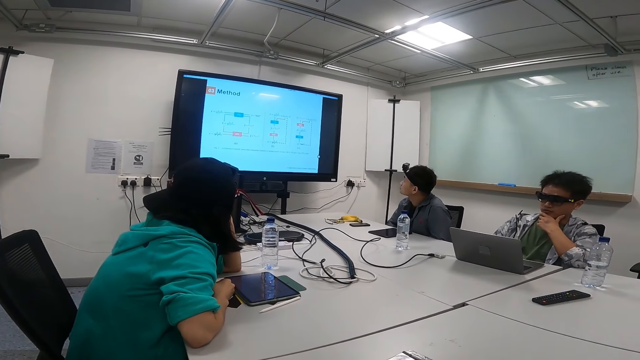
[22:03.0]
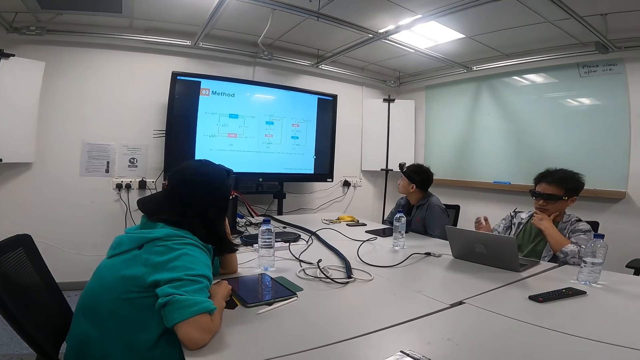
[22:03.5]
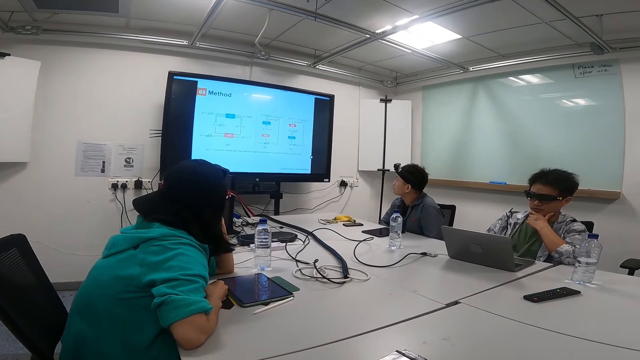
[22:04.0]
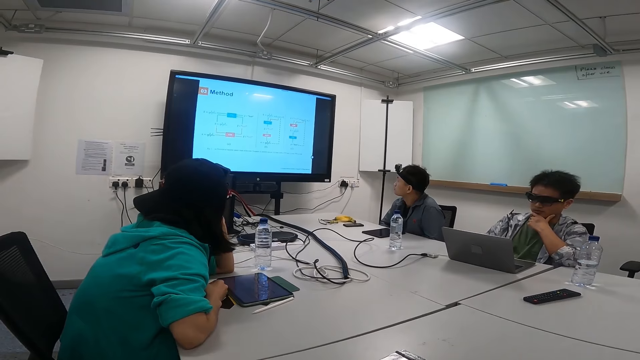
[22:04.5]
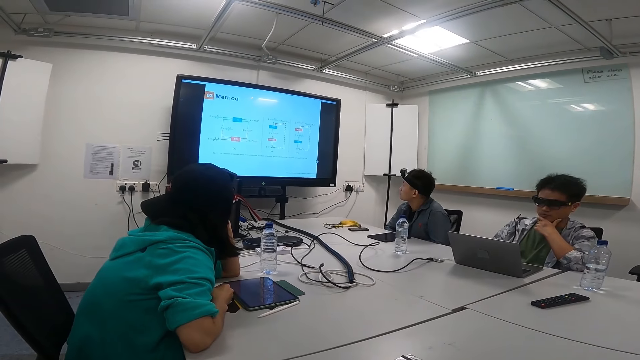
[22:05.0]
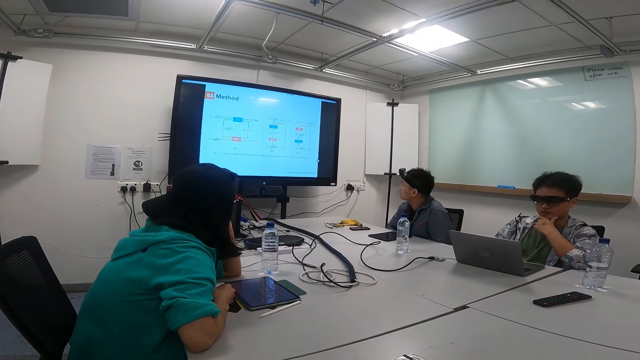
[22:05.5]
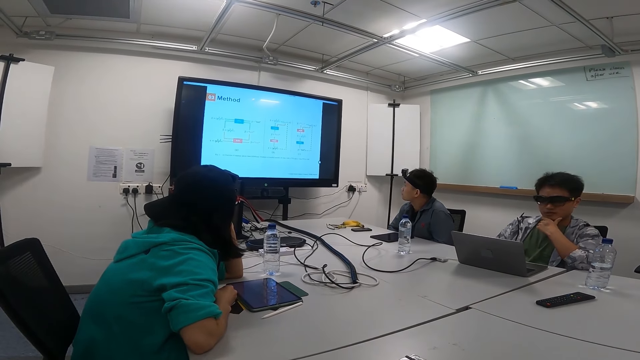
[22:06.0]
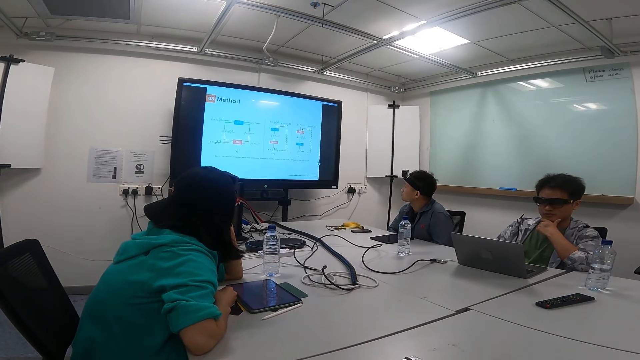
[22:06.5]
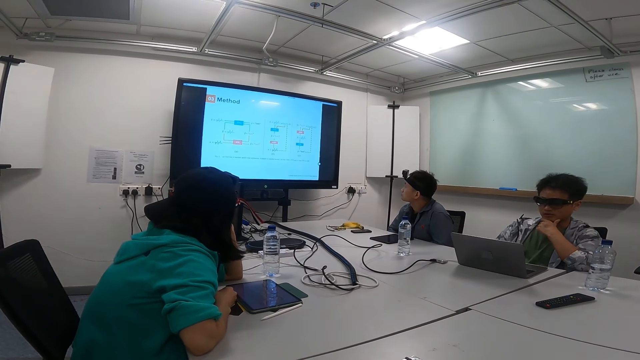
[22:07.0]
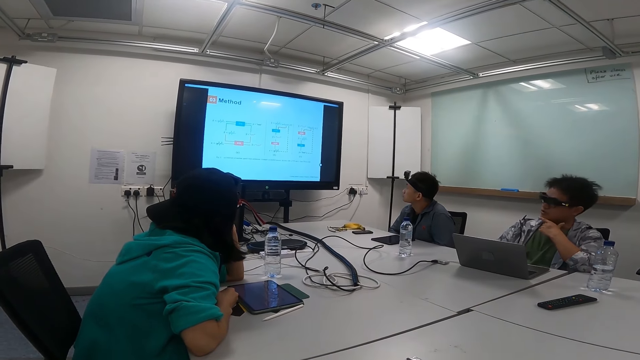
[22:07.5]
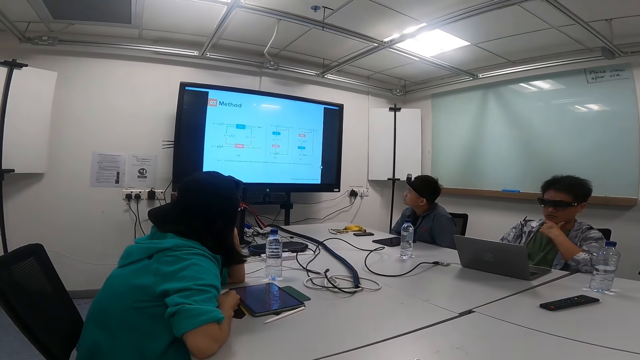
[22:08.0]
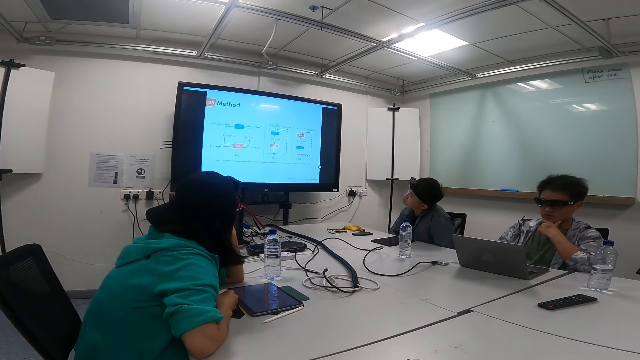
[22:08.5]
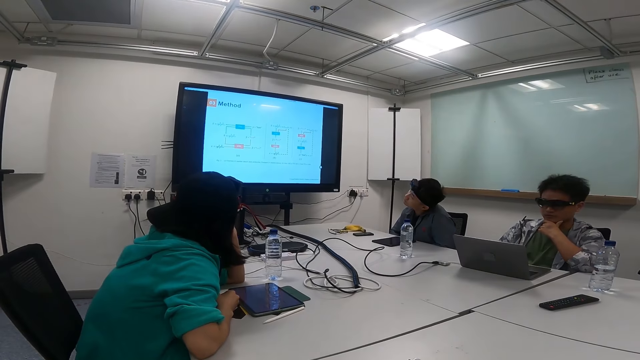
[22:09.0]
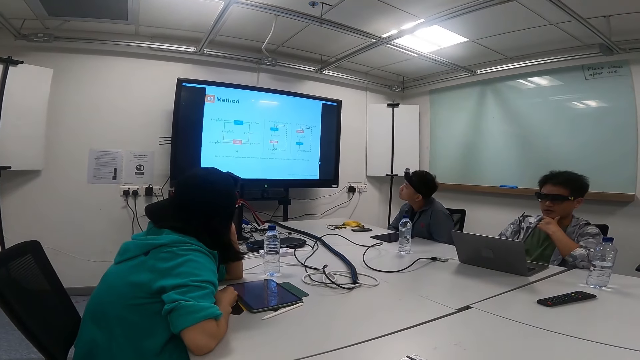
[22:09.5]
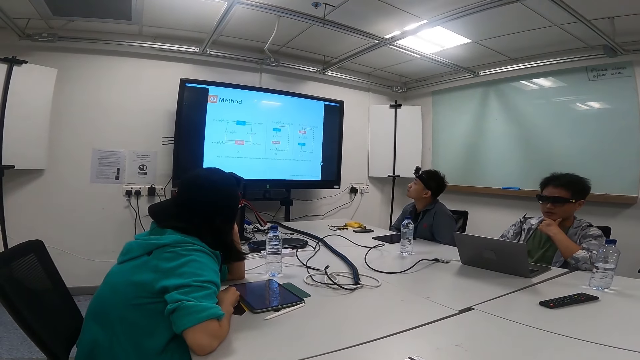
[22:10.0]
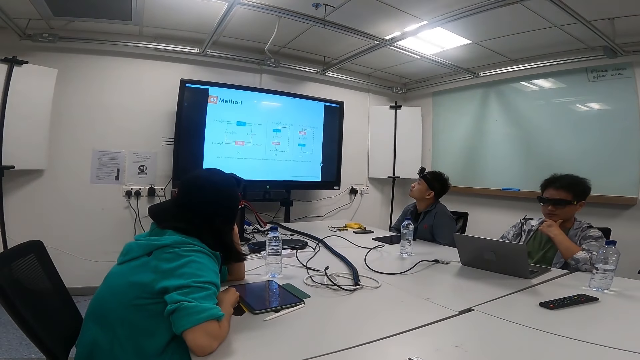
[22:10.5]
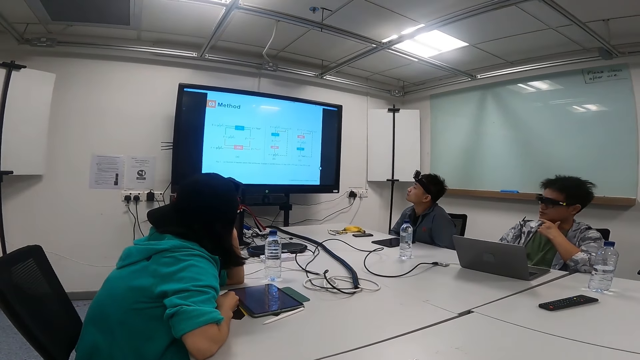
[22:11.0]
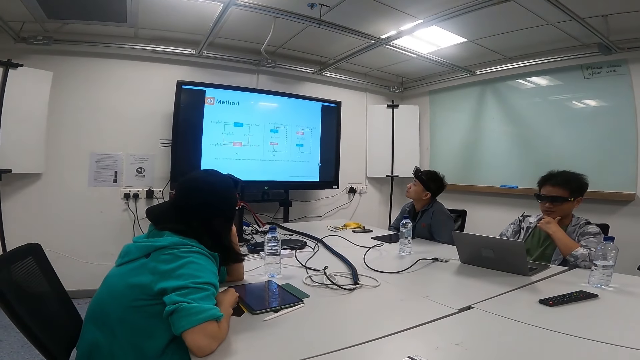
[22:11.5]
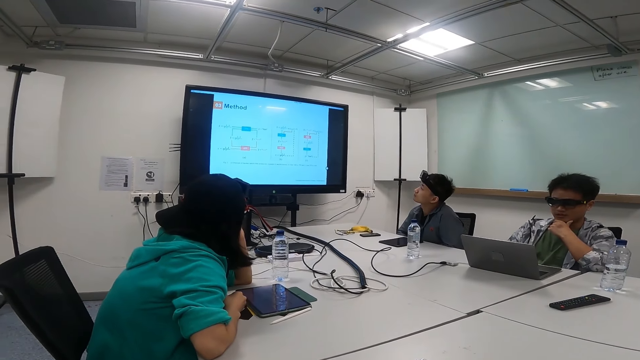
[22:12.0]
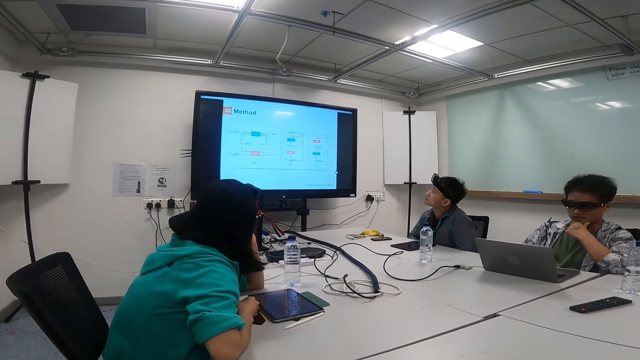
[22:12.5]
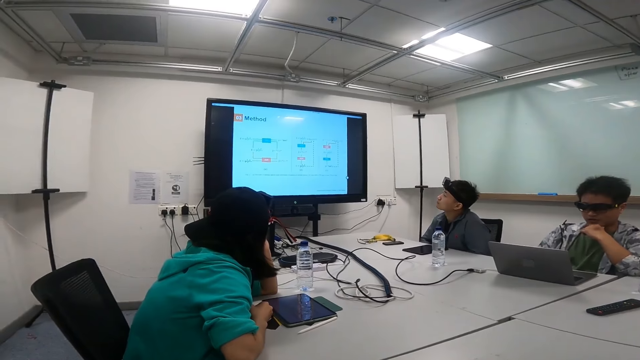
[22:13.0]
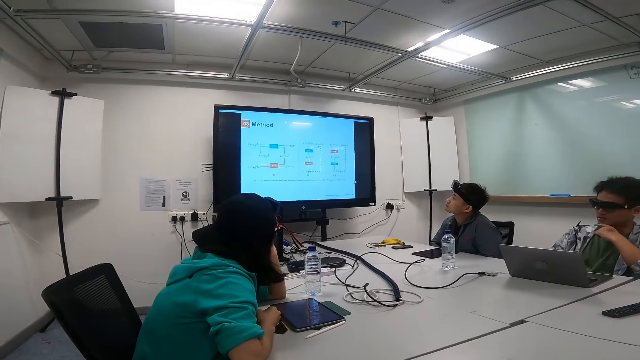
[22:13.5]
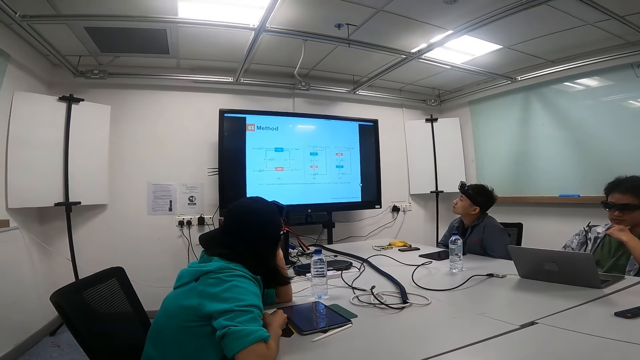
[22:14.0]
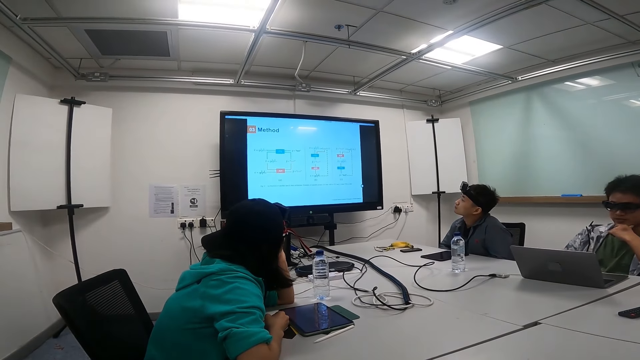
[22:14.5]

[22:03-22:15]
A man gestures with hands, looks at the television screen, looks at the laptop, looks at the television screen and looks at the laptop. The camera wearer looks at the television screen.

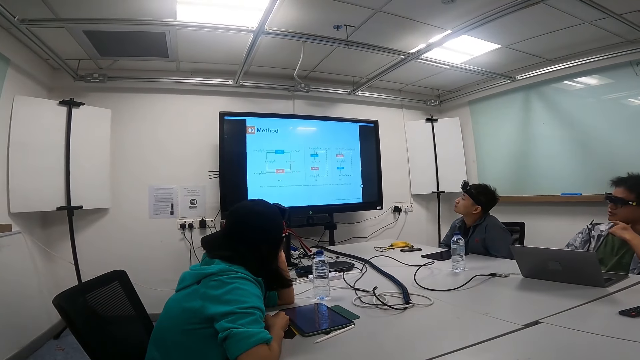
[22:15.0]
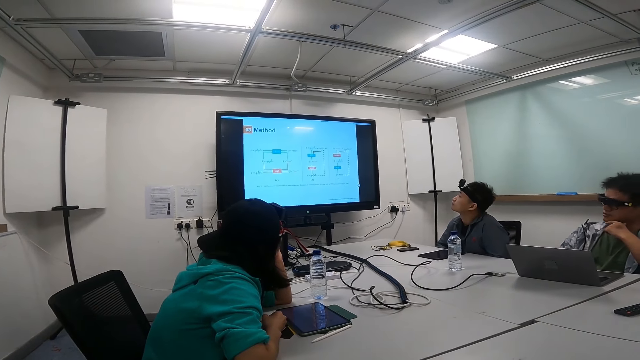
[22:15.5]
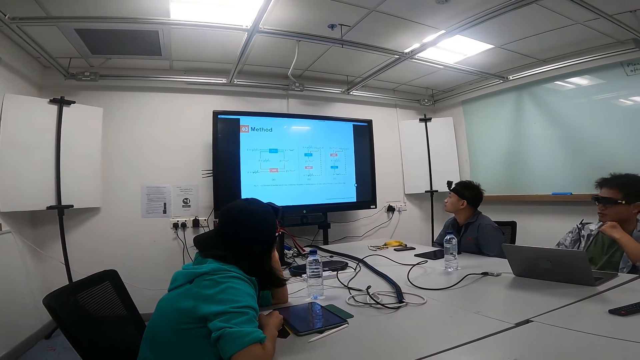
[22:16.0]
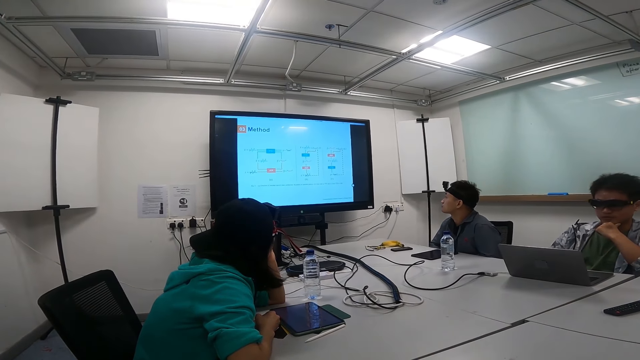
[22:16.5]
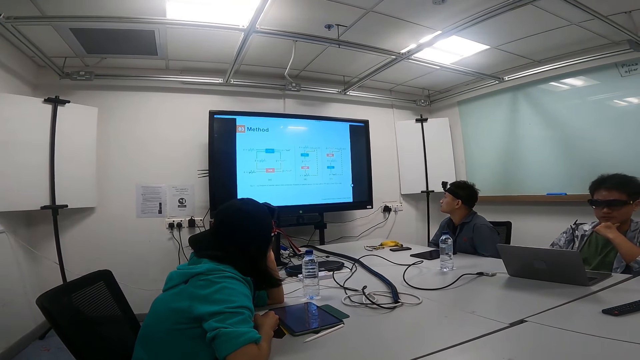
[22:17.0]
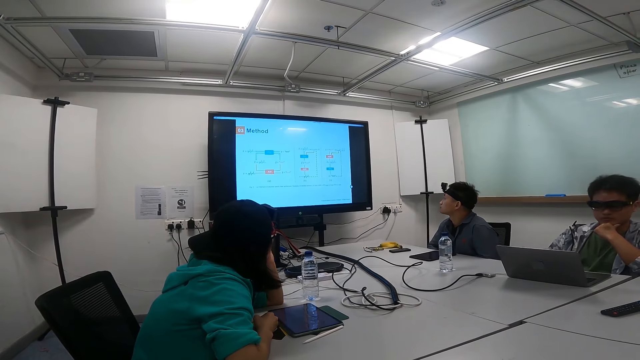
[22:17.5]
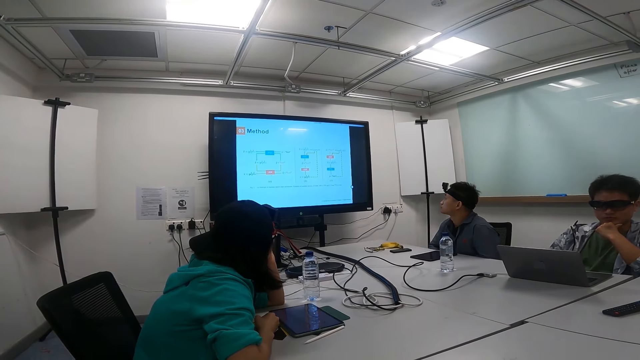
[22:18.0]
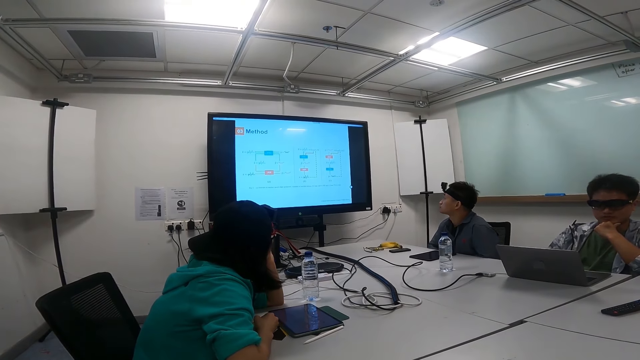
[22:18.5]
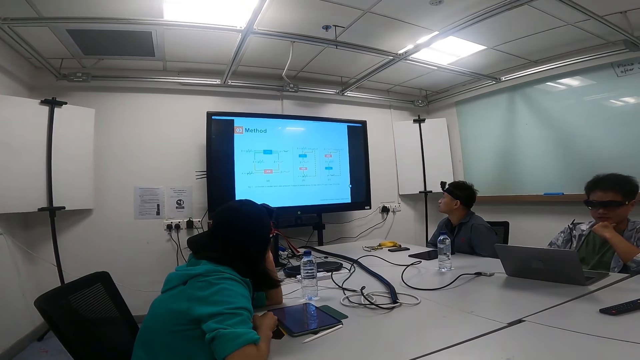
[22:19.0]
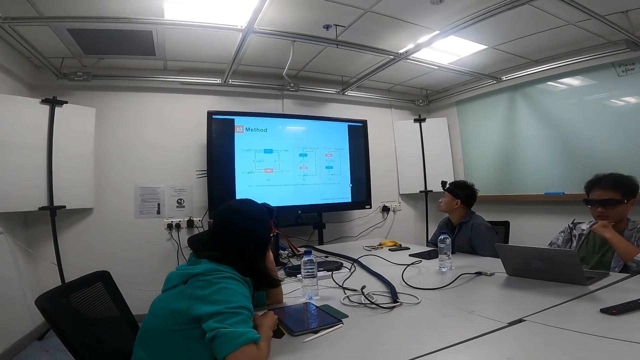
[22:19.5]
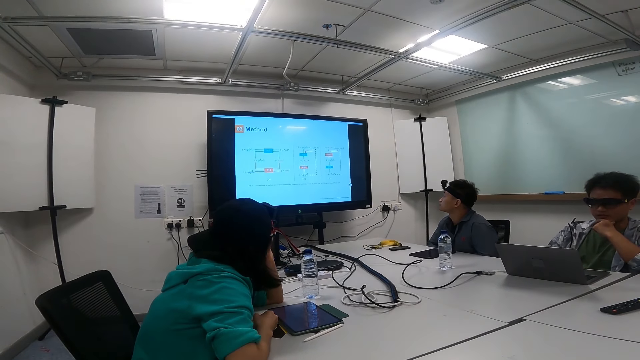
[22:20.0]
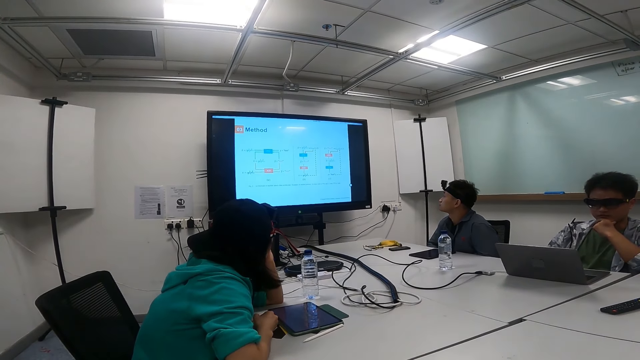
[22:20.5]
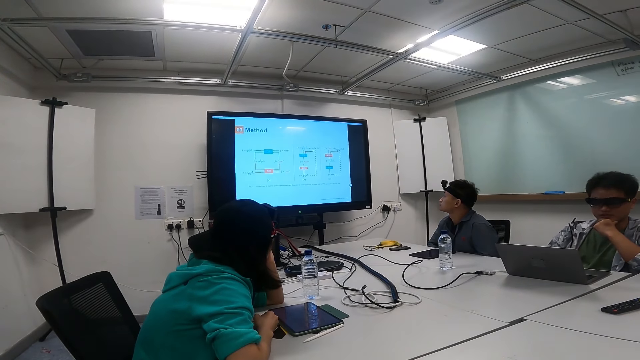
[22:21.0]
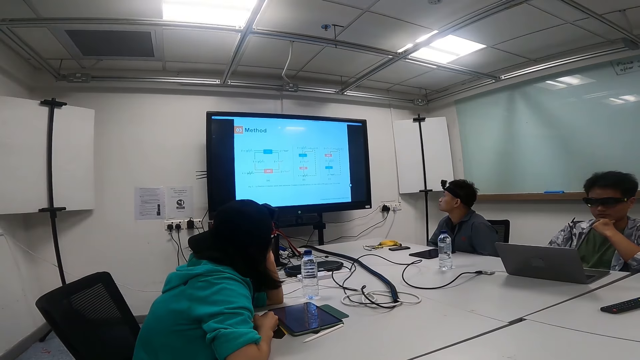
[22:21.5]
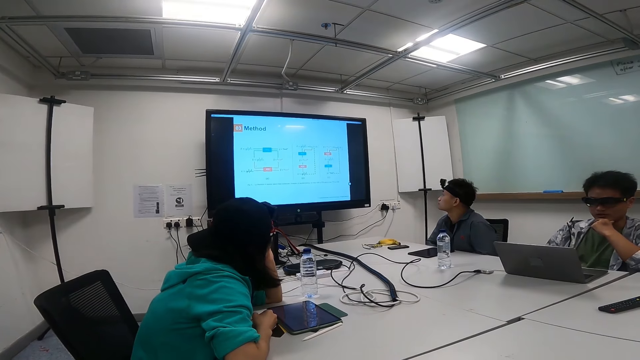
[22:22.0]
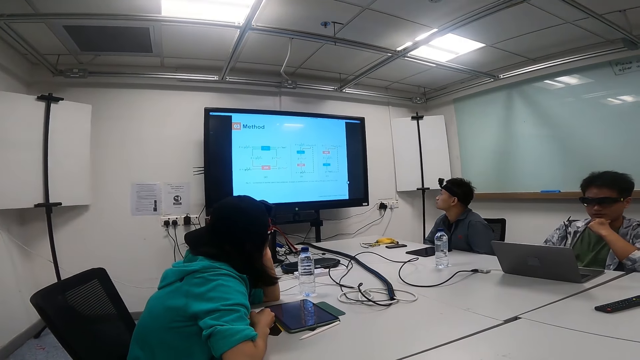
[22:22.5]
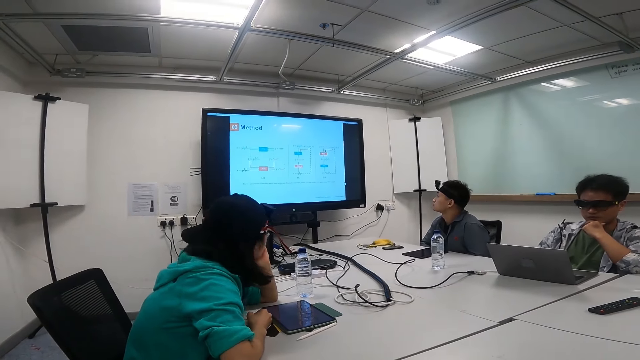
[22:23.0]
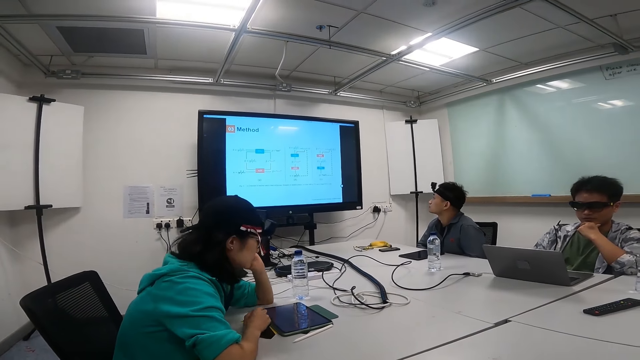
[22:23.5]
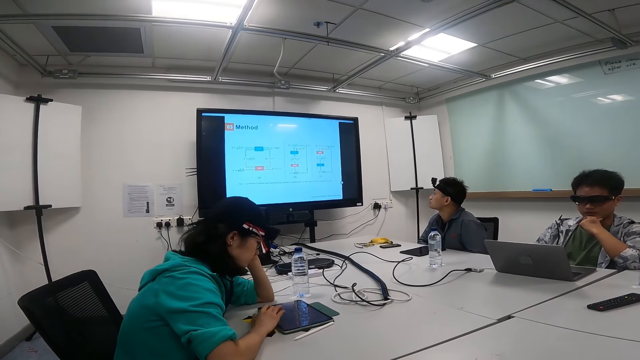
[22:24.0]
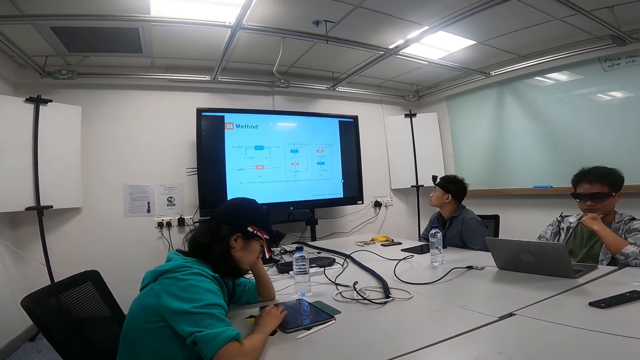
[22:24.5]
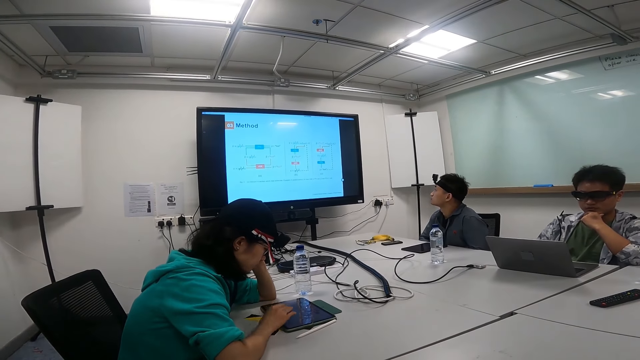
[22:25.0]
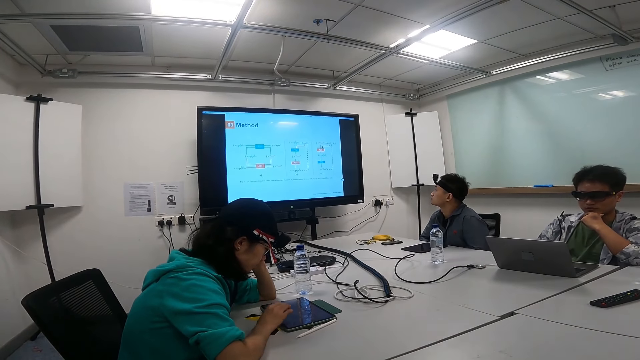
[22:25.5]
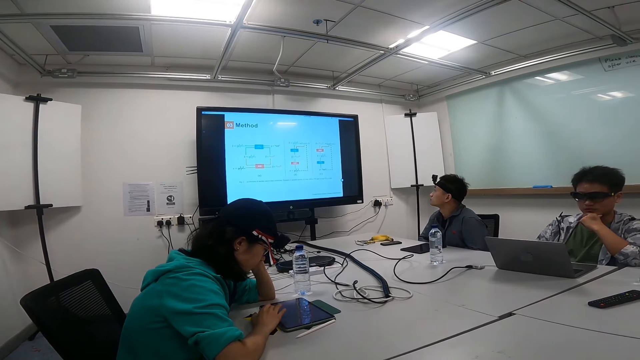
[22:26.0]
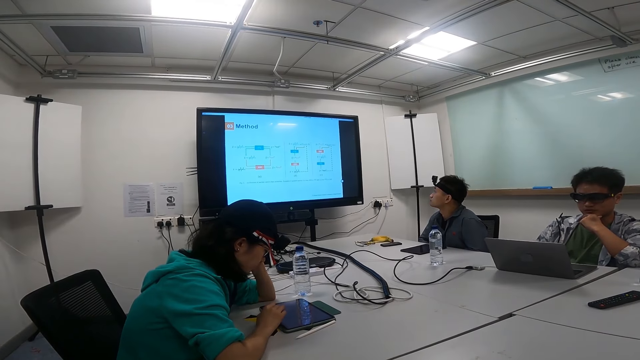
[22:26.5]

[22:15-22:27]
A man looks at the television screen, looks at the laptop, looks at the television screen and looks at the laptop. A woman scrolls on the tablet.
